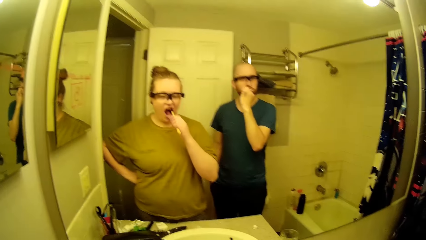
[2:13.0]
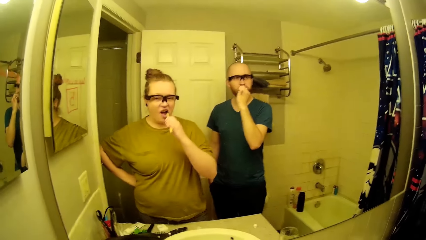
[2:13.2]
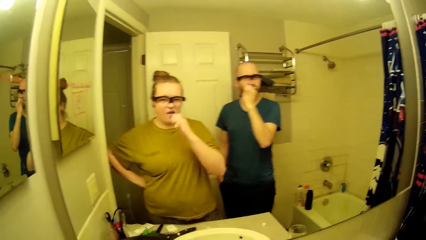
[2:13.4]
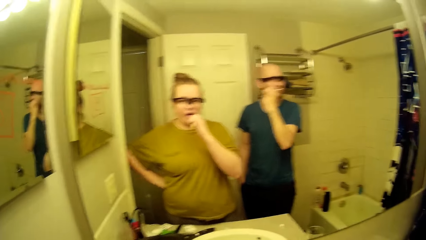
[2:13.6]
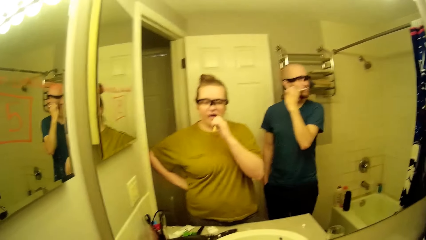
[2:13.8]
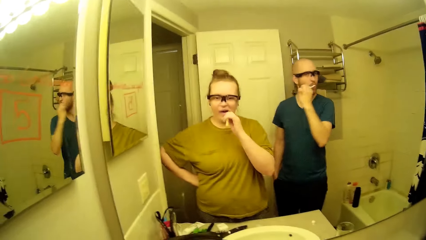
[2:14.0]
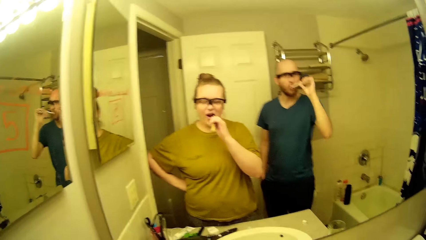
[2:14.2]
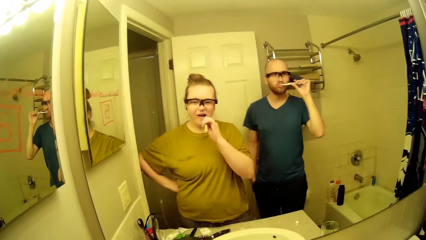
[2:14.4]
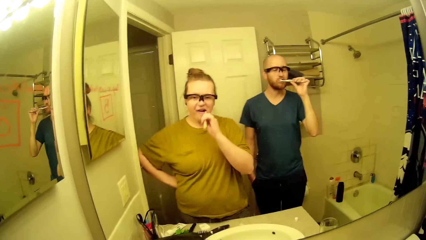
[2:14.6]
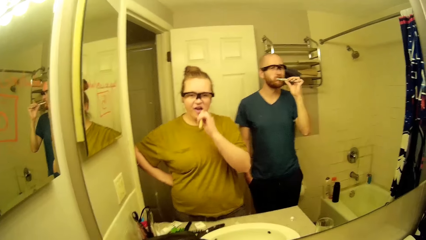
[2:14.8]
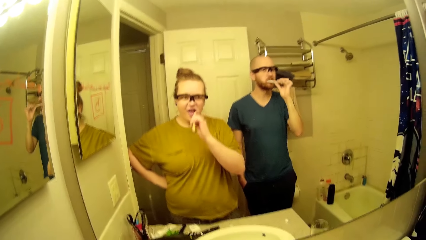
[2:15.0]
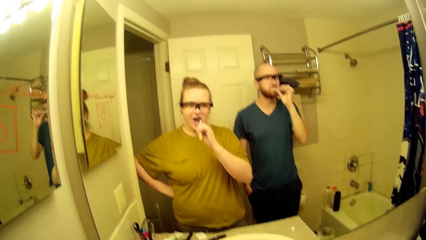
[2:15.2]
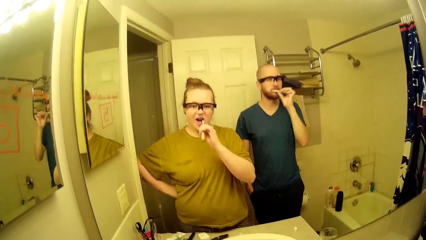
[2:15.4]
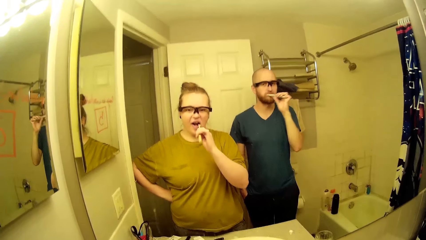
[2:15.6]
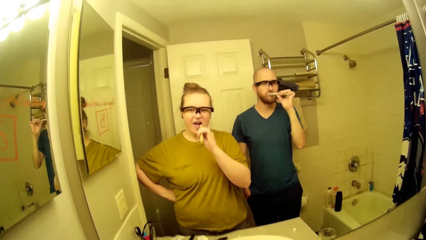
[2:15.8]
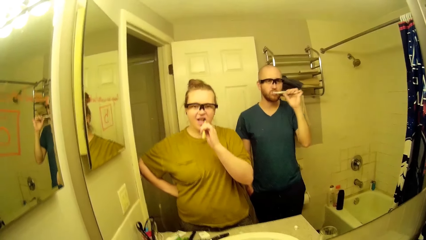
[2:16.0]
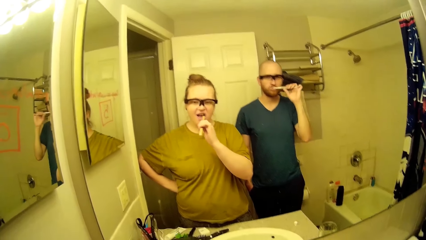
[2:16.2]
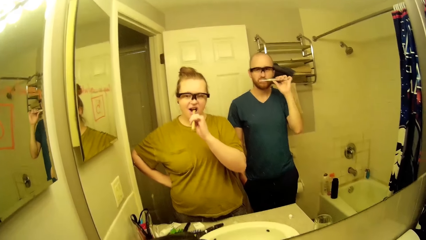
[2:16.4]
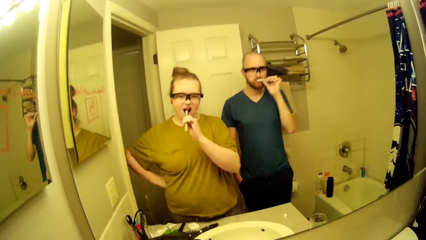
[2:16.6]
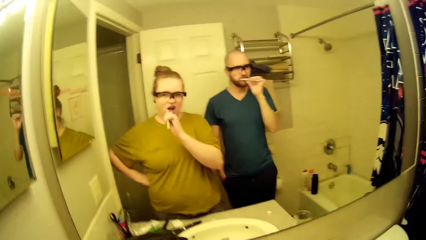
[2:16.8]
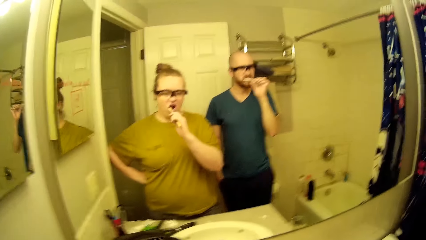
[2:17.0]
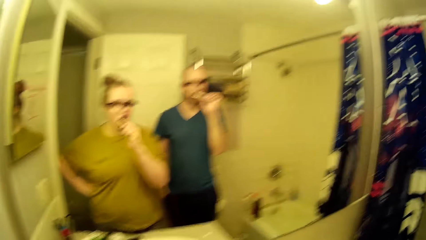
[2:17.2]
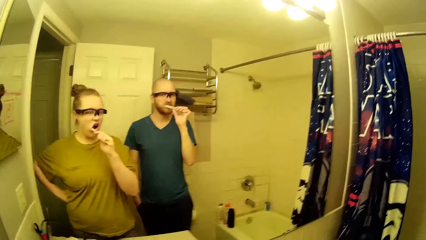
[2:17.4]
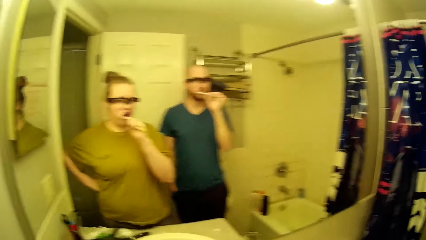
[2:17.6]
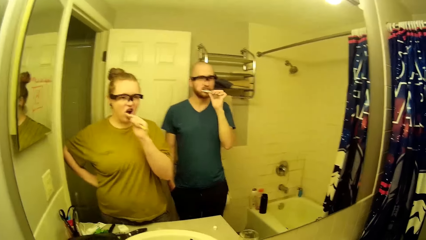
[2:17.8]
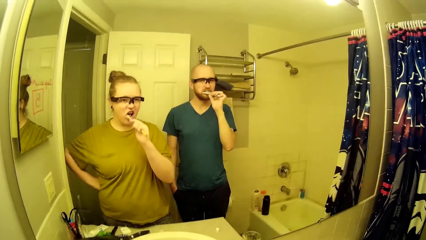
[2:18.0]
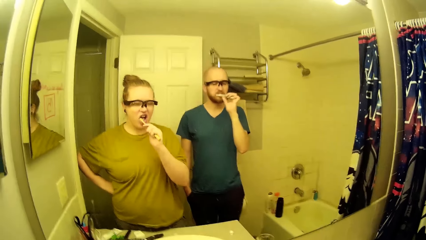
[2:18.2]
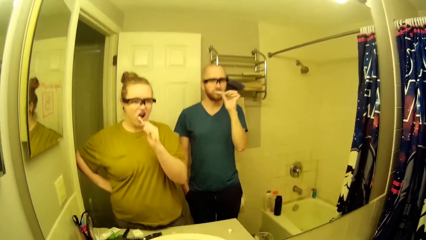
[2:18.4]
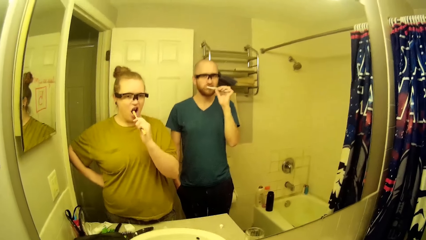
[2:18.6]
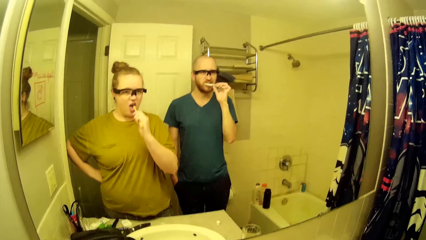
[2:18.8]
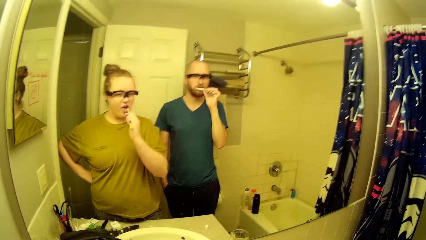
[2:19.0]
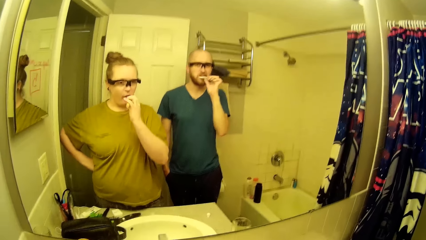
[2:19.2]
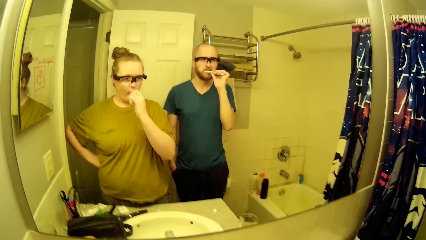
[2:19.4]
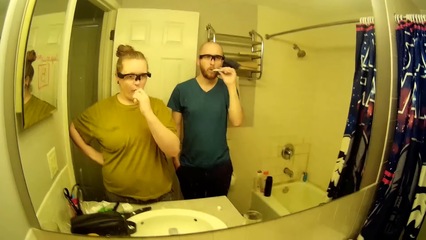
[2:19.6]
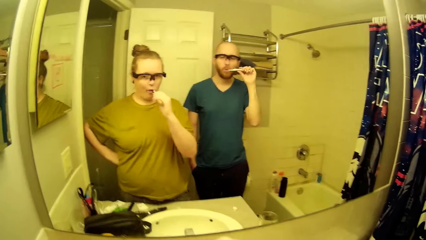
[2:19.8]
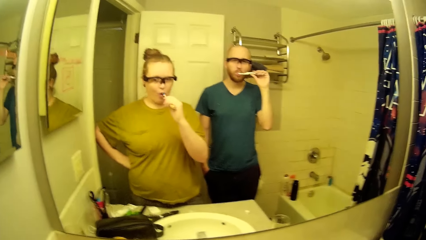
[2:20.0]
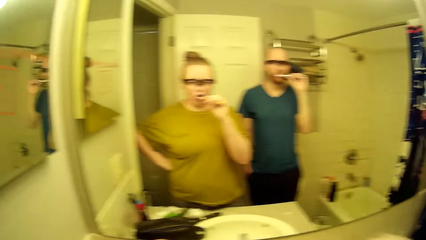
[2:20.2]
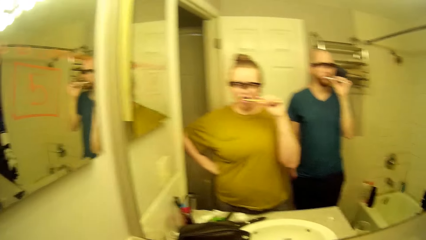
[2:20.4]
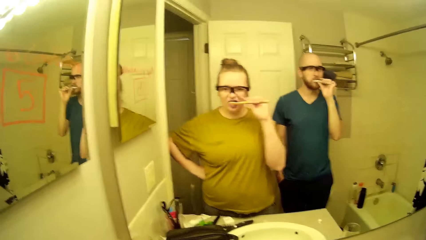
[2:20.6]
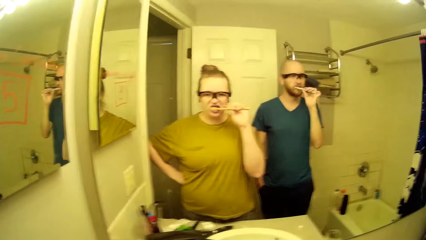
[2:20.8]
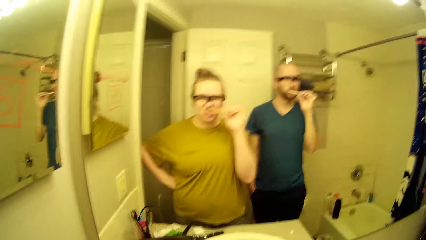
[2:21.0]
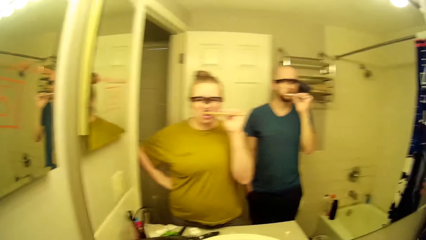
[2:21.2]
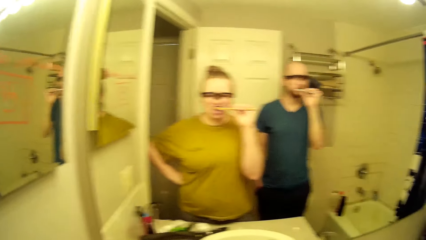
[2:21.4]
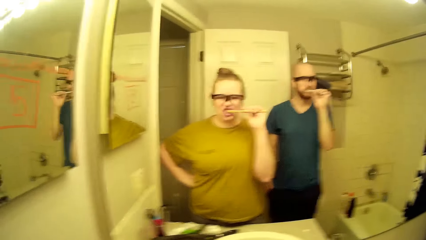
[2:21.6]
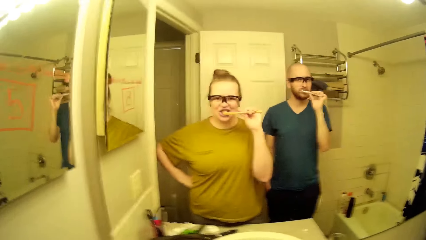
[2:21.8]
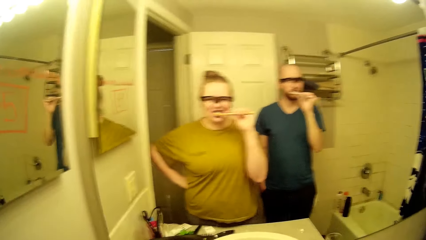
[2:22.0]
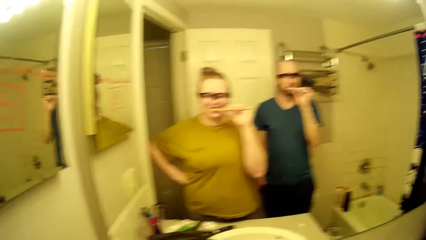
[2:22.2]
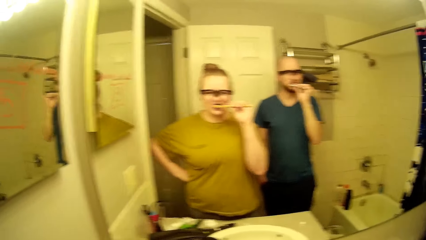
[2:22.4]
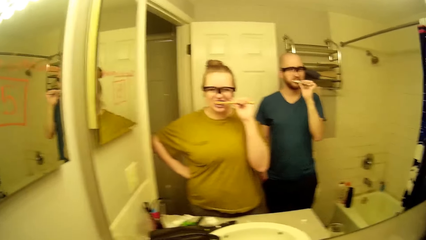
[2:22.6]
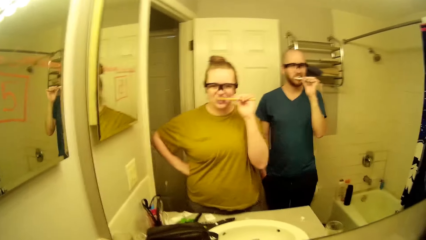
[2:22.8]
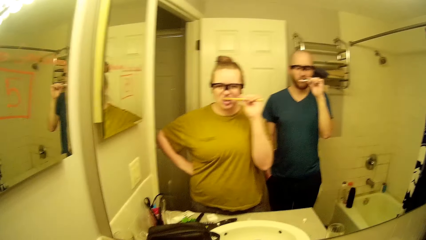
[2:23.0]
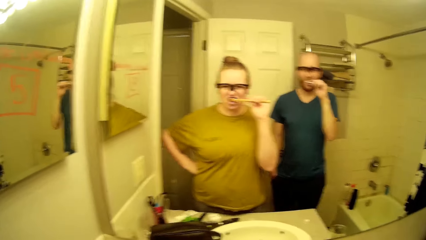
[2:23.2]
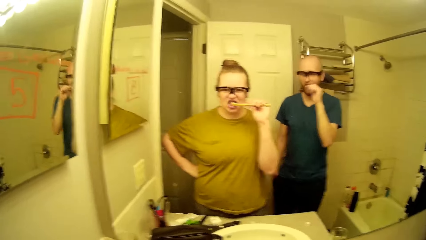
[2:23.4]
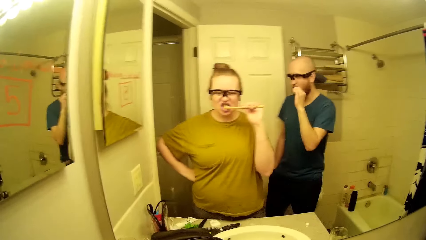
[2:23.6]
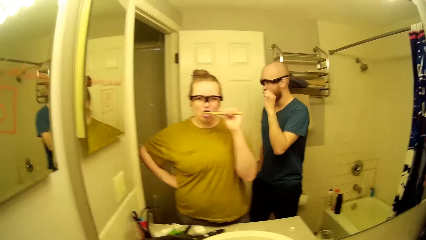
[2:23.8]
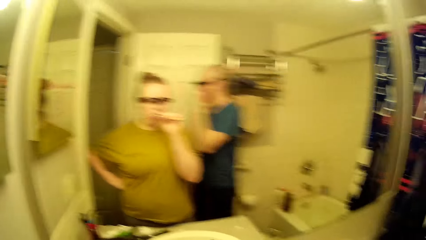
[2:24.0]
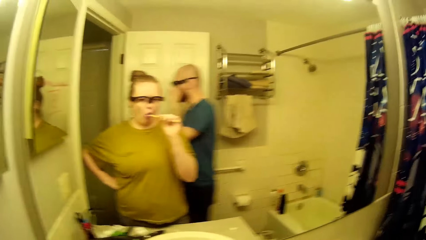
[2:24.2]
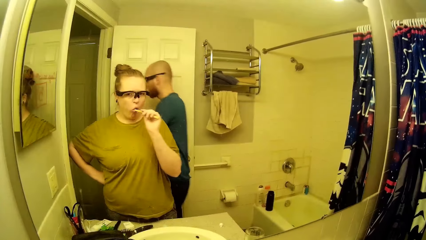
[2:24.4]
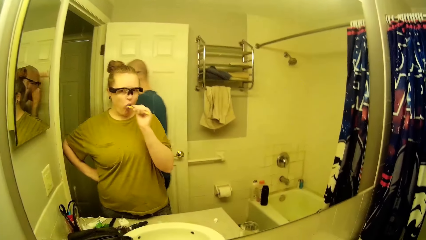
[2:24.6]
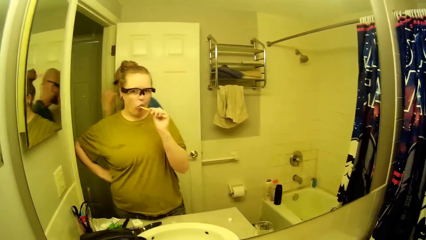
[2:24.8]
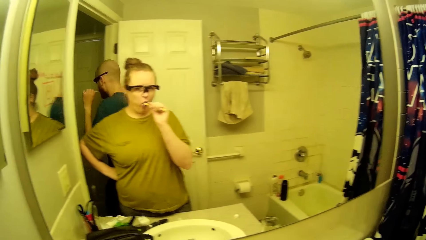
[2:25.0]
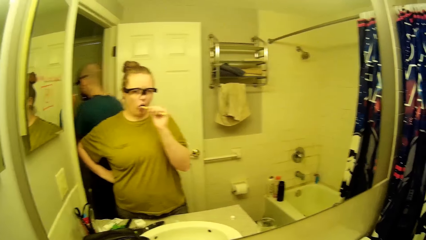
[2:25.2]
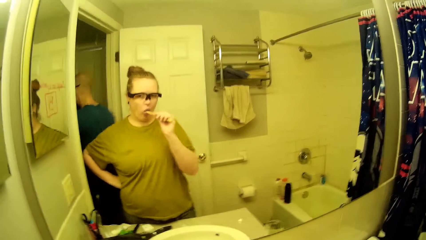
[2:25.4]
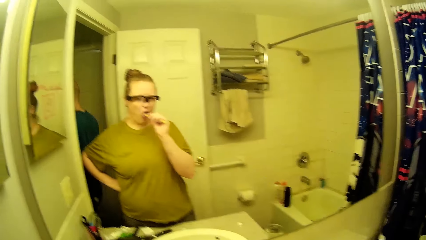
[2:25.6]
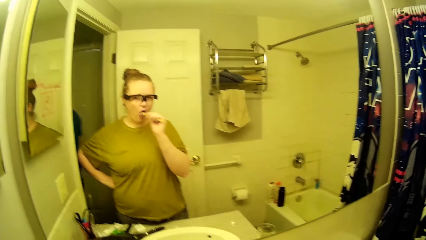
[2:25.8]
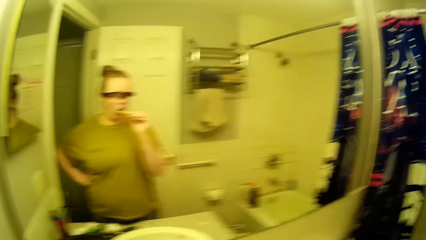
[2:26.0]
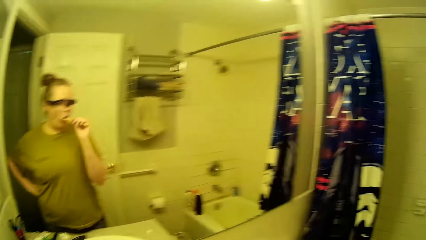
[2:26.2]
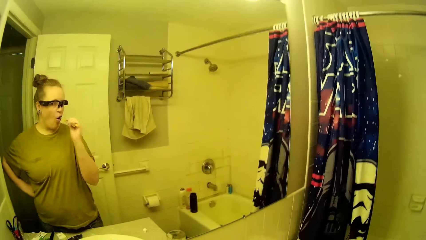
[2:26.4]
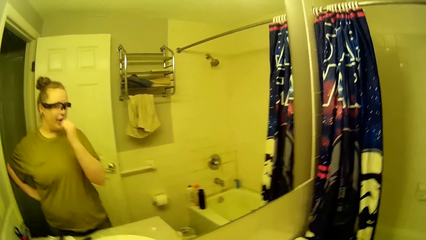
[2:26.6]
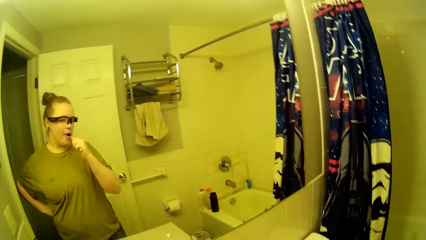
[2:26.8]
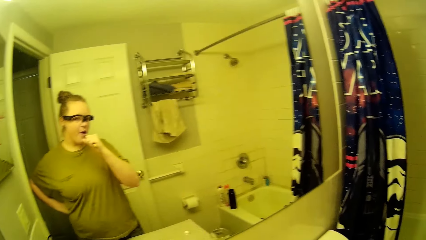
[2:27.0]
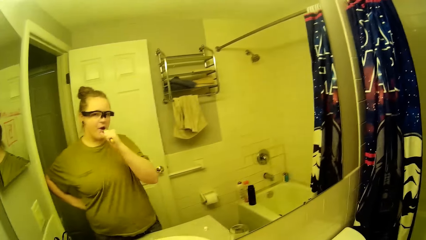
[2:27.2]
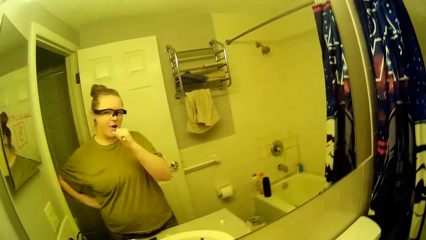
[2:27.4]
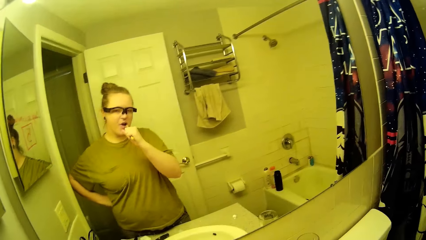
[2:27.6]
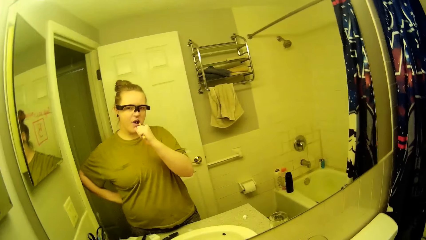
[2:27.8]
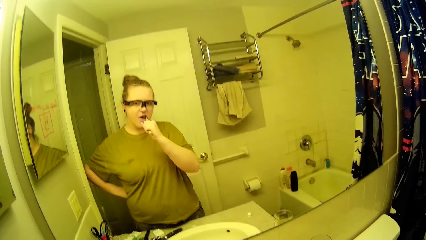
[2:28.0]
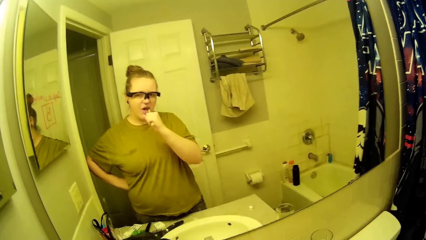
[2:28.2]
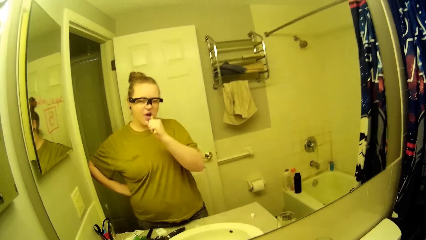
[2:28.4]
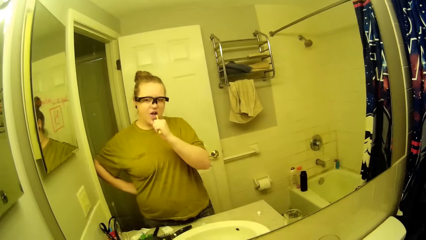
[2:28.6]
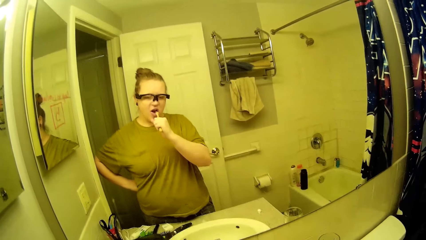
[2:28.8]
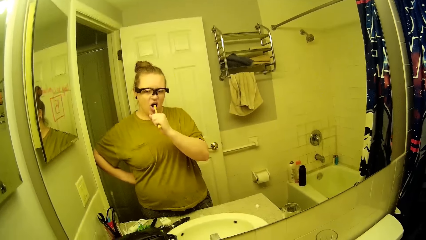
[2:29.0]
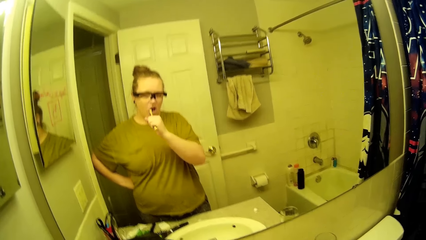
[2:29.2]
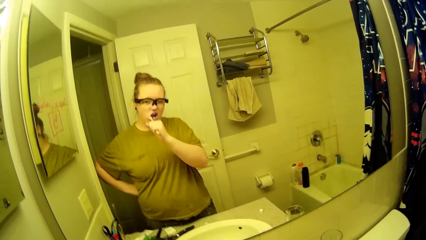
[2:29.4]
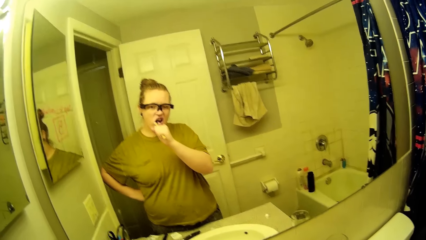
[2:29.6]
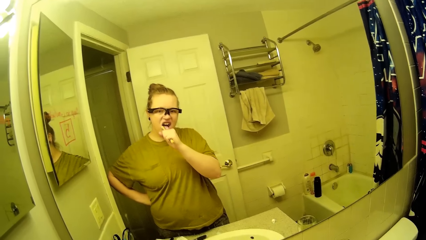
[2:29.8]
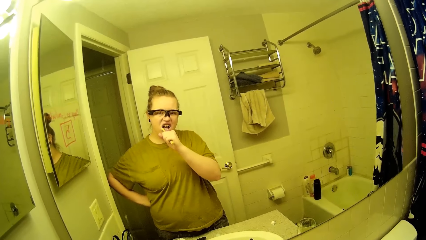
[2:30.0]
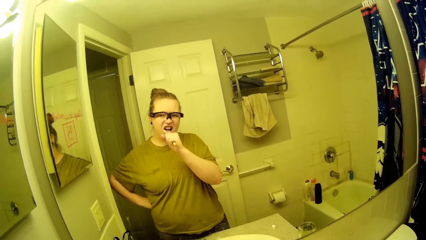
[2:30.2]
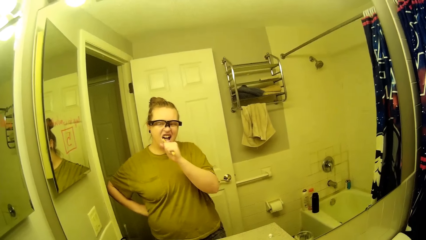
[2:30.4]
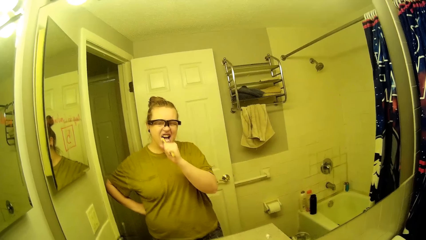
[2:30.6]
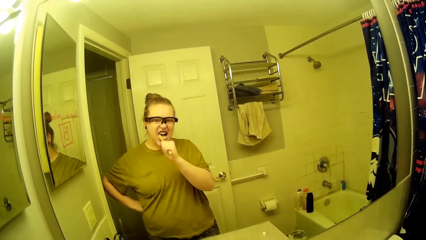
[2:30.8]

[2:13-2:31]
The camera wearer brushes her teeth with the toothbrush in her left hand, with a man. The man talks to the camera wearer. The camera wearer brushes her teeth with the man. The man talks to the camera wearer. The man steps out of the bathroom to the corridor. The camera wearer brushes her teeth.
